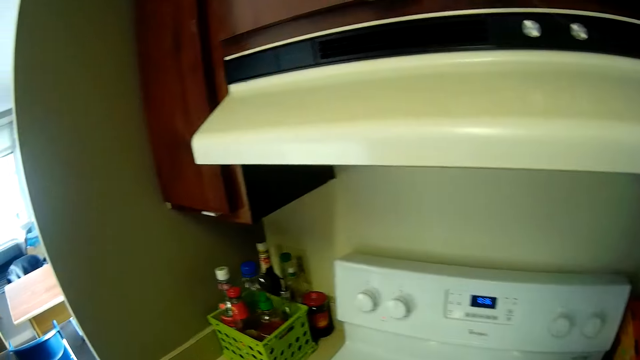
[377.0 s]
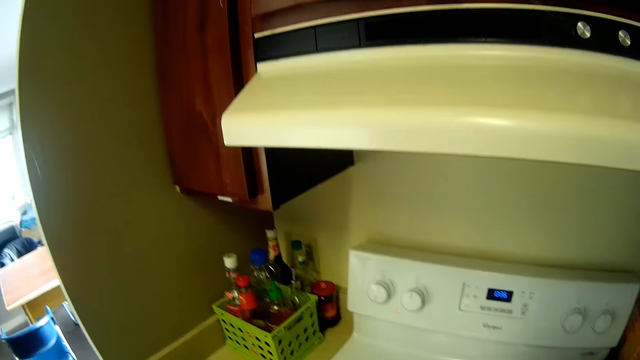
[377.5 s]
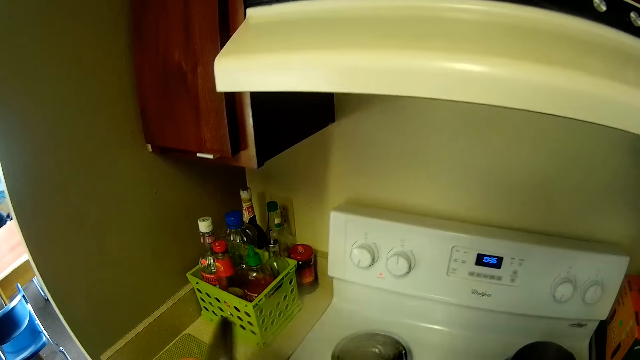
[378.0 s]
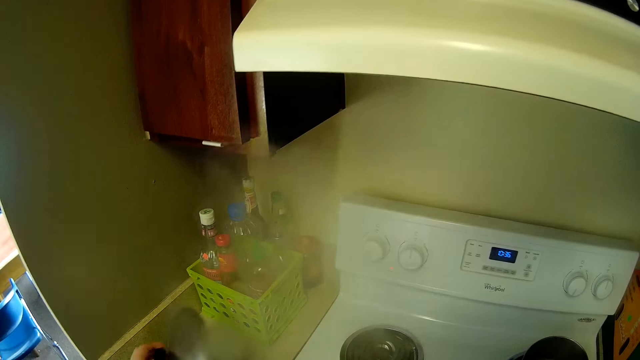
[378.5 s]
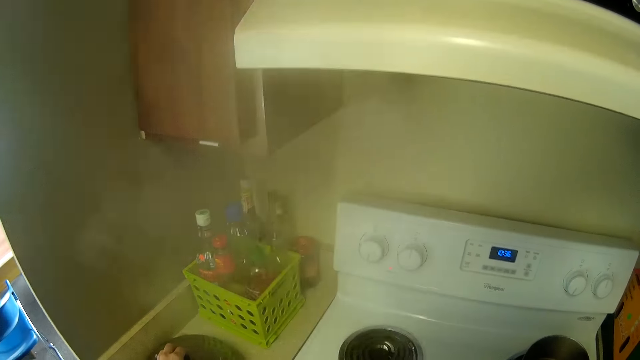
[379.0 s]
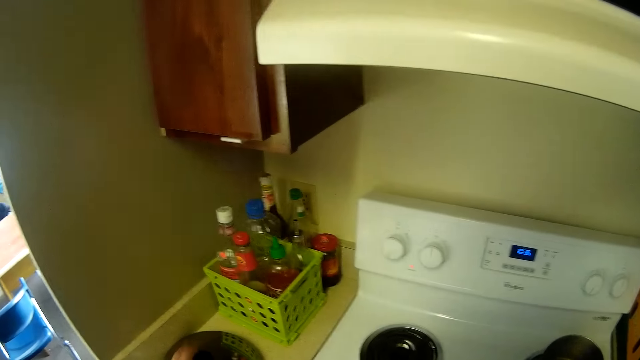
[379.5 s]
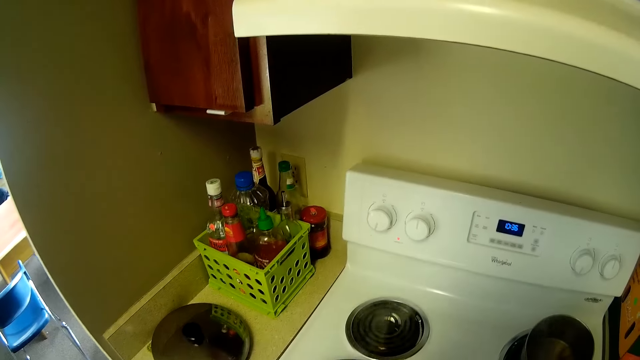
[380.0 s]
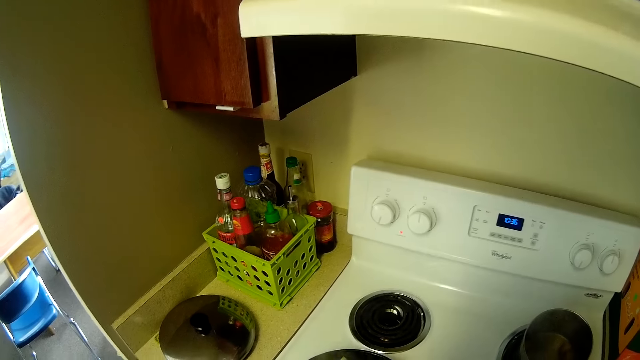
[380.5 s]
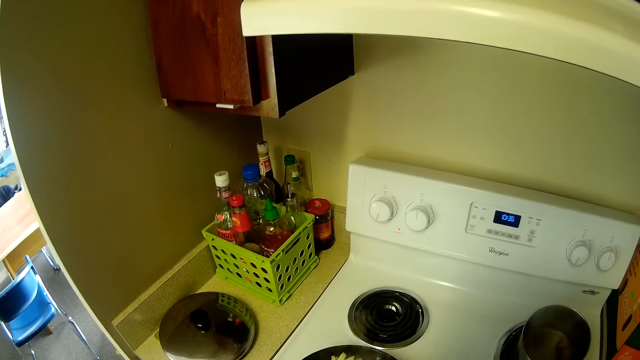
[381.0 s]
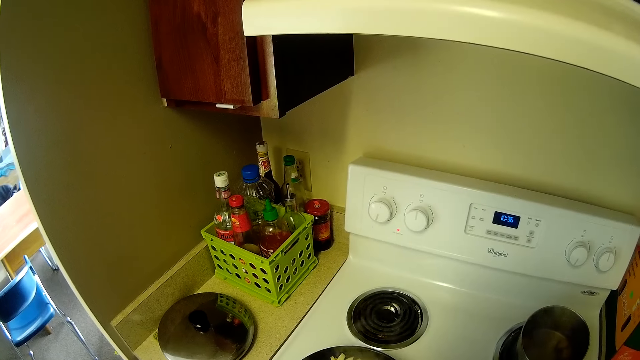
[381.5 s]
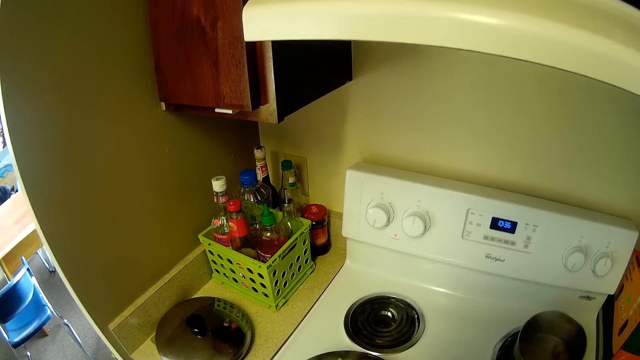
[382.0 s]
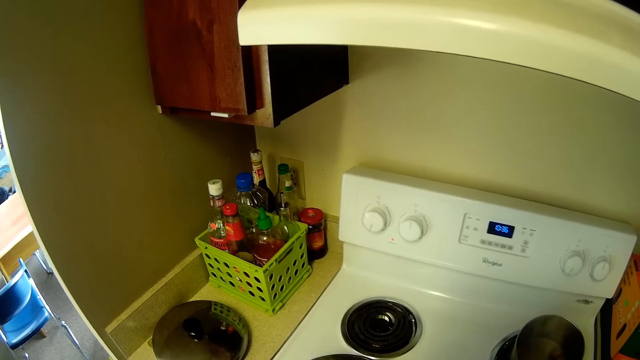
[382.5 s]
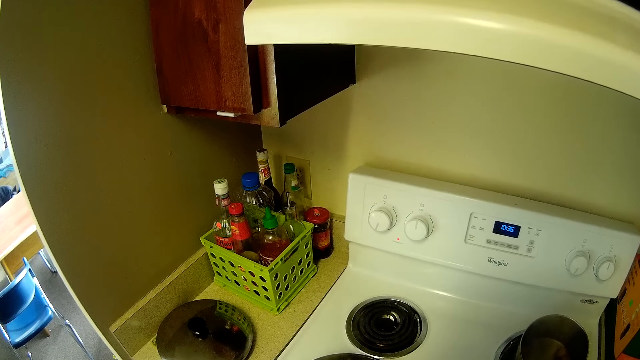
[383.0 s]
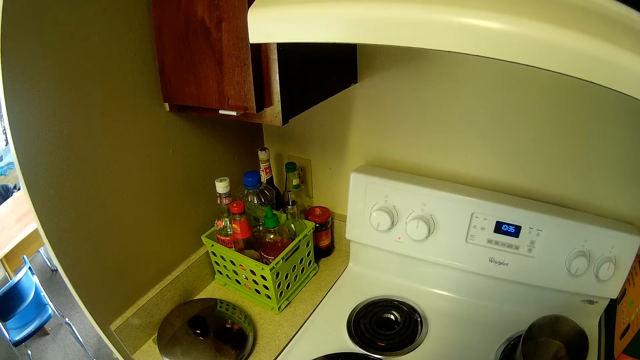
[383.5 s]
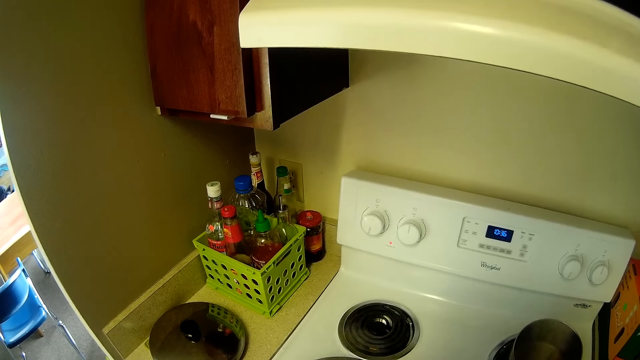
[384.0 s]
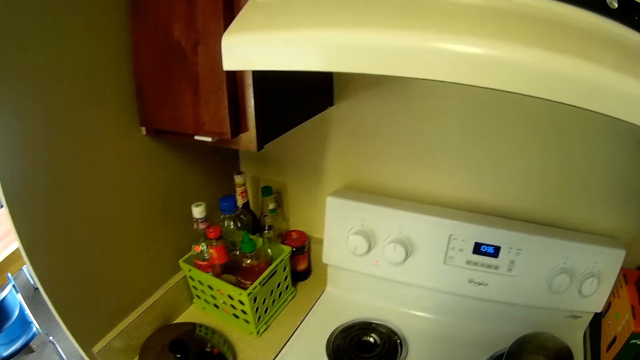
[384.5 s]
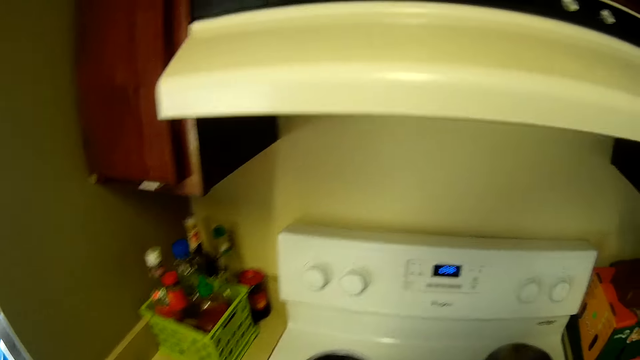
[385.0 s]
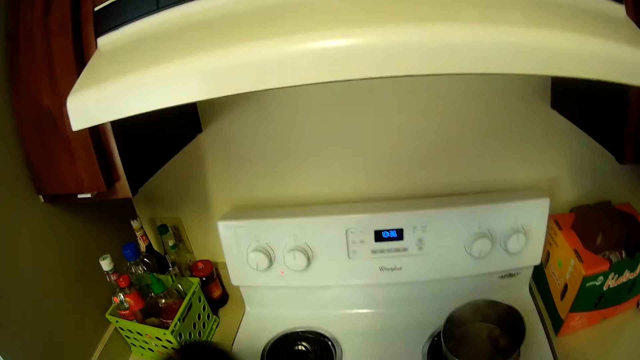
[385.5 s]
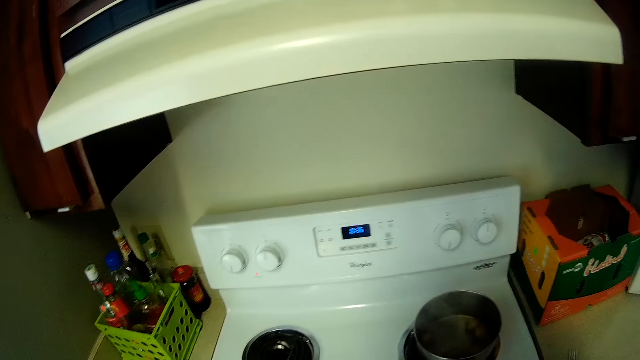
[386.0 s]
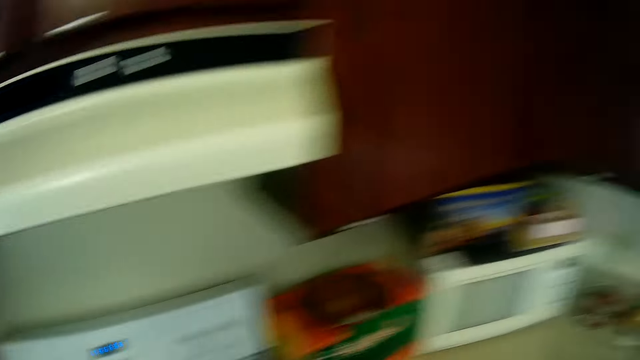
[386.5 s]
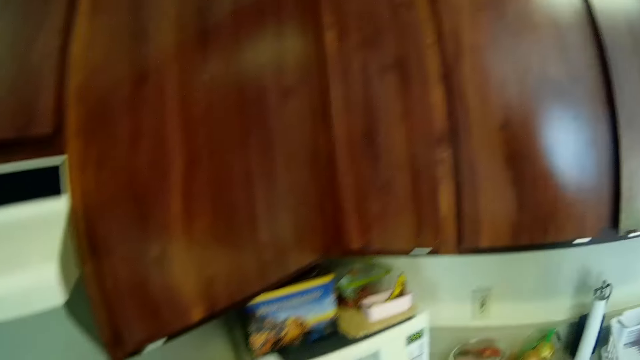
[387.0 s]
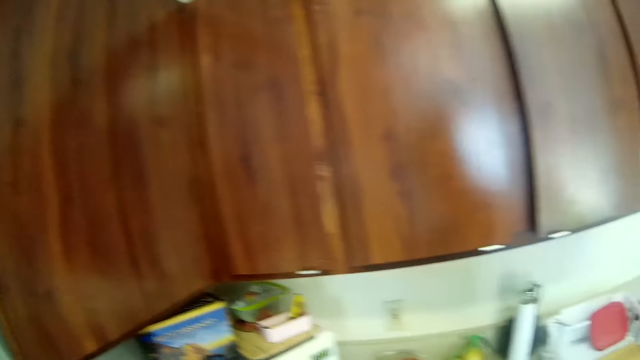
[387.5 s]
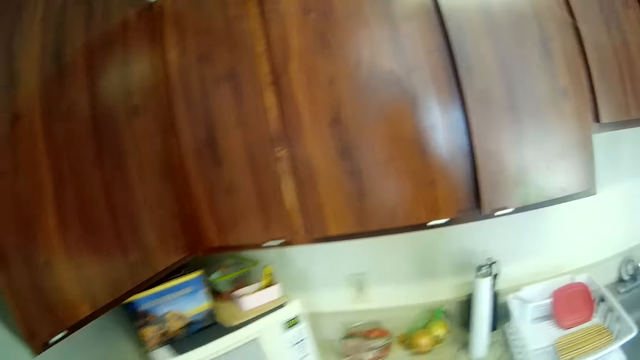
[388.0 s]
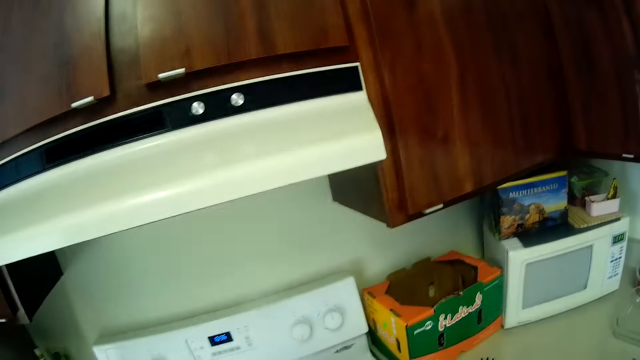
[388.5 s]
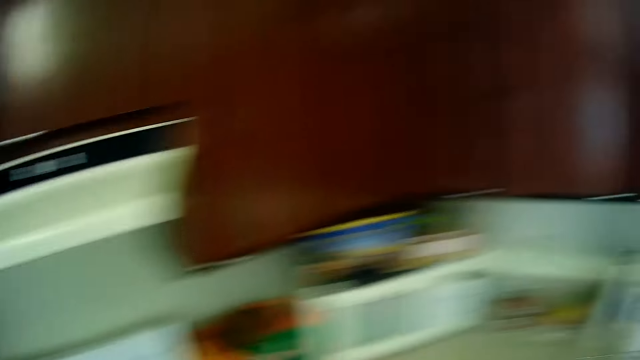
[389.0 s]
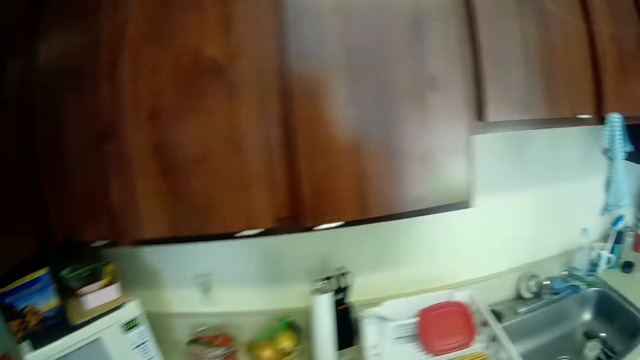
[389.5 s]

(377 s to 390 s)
The camera wearer opens the pan. They place the lid of the pan on the counter top. They cover the pan. They walk around the kitchen.

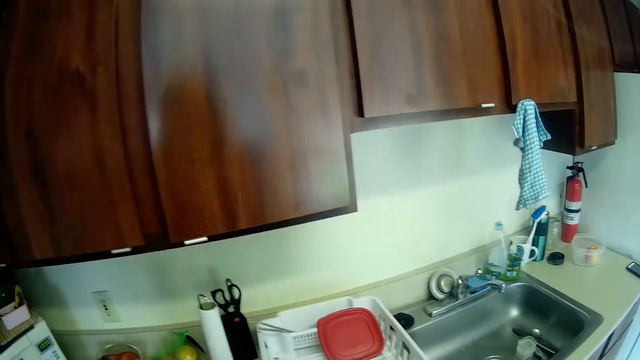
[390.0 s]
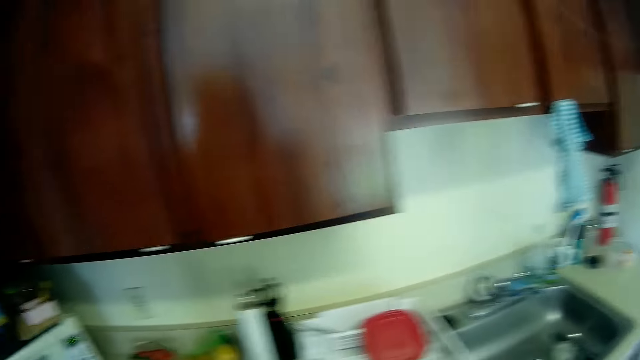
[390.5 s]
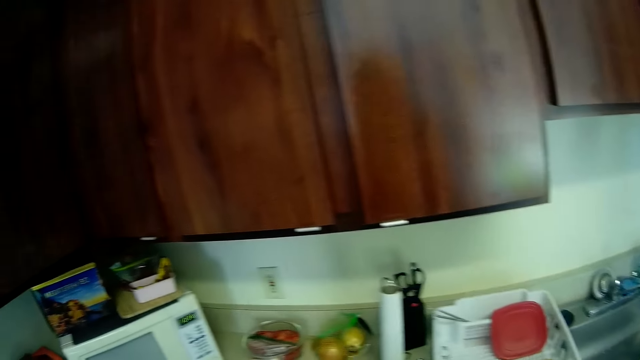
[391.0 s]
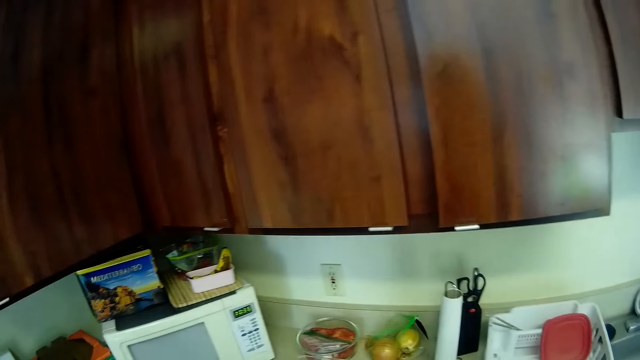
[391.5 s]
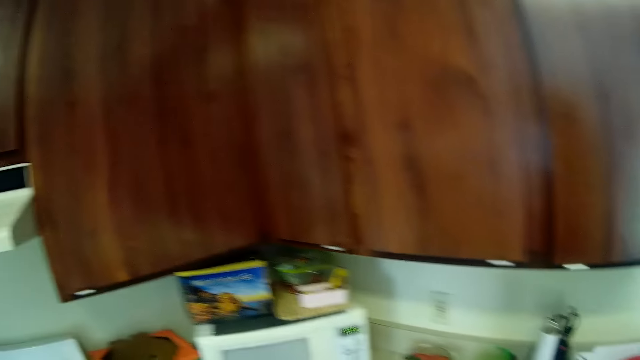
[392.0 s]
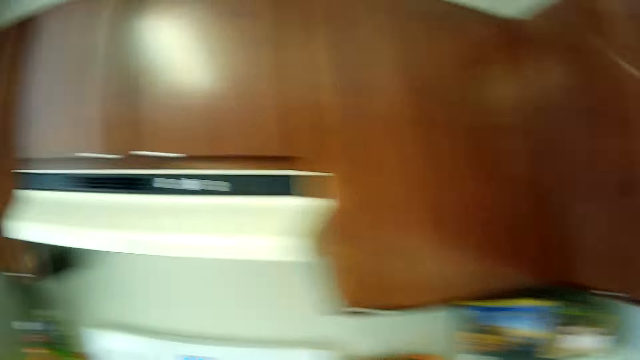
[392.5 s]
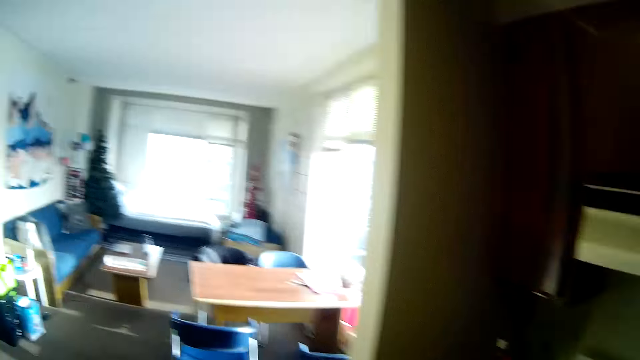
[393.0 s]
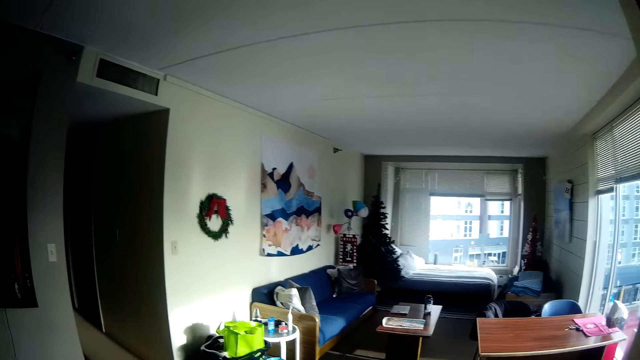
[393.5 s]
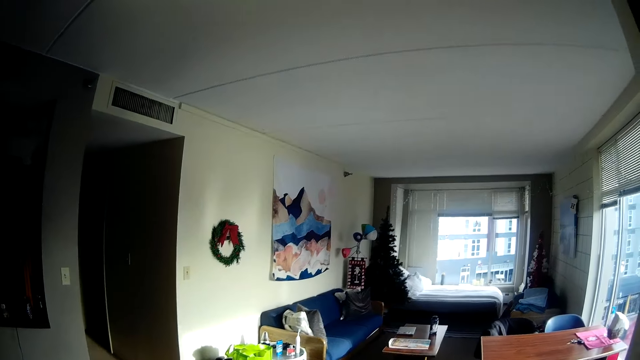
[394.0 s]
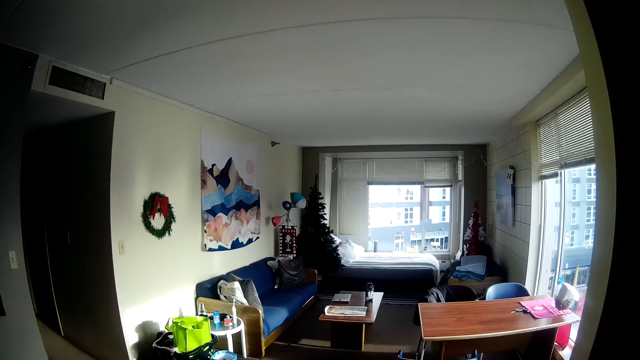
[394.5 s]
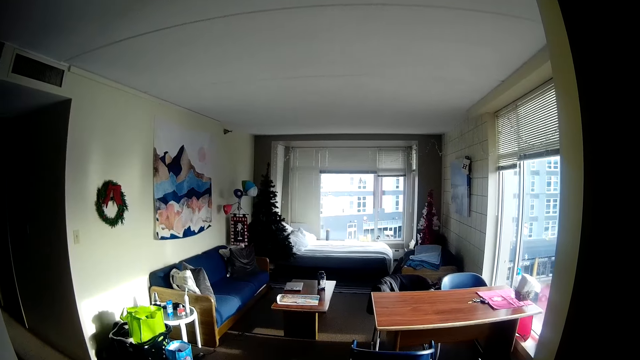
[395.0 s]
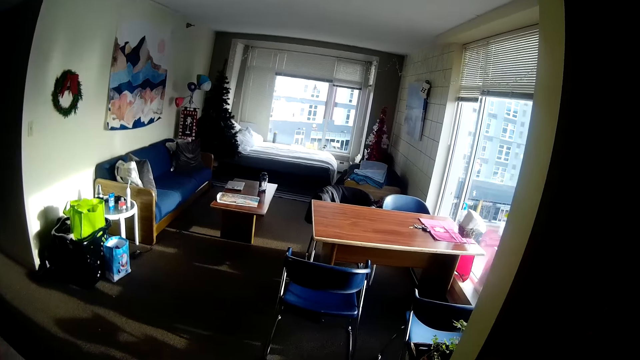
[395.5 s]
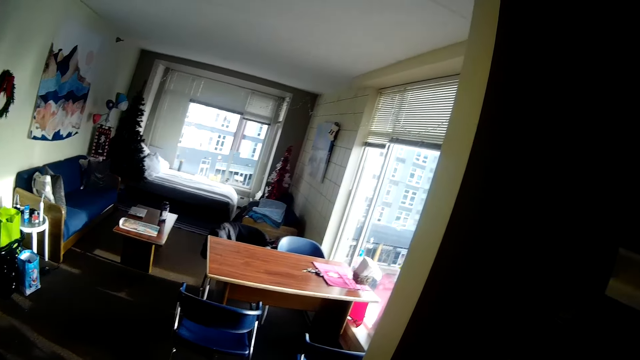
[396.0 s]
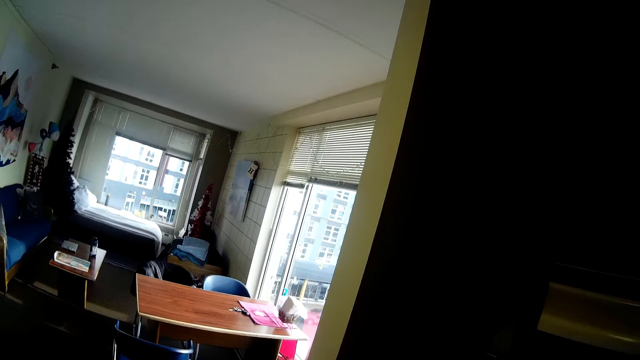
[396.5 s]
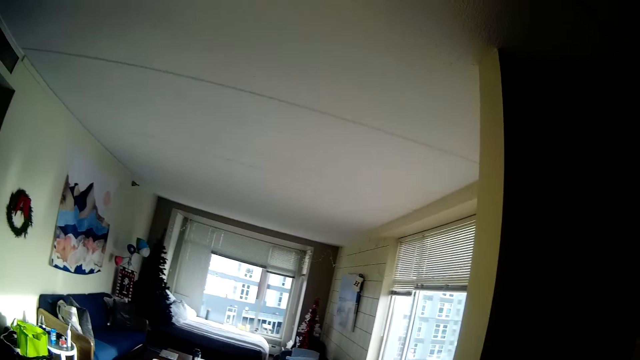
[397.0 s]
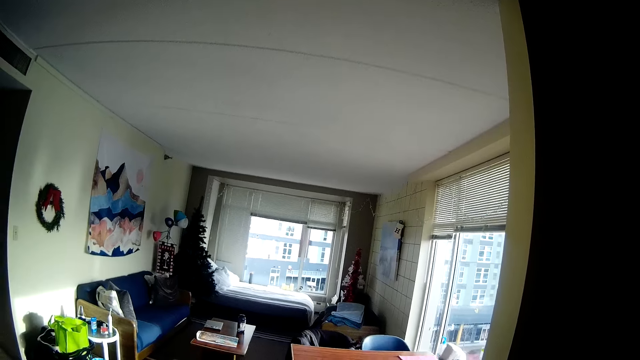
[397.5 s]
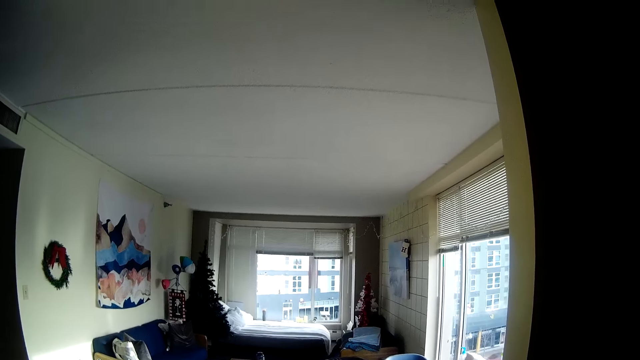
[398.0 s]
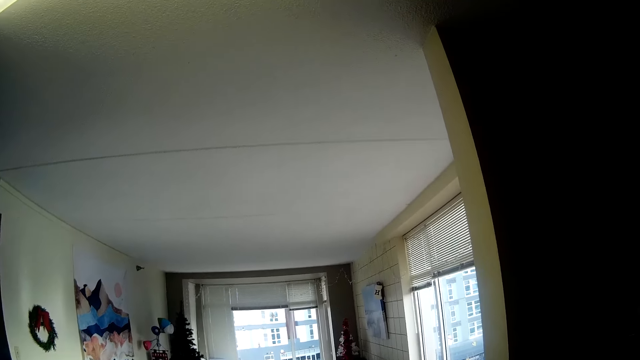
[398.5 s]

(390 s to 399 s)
The camera wearer walks around a room.
